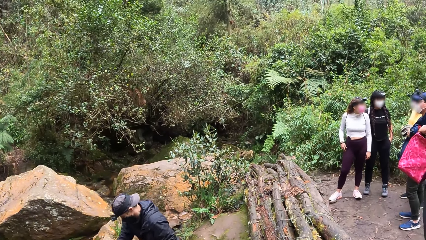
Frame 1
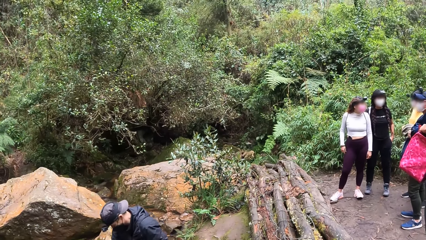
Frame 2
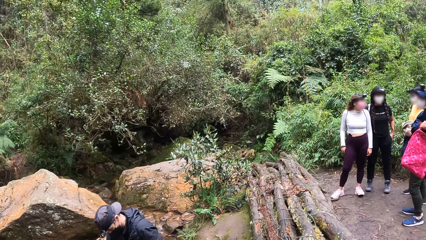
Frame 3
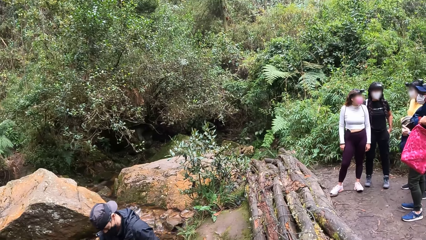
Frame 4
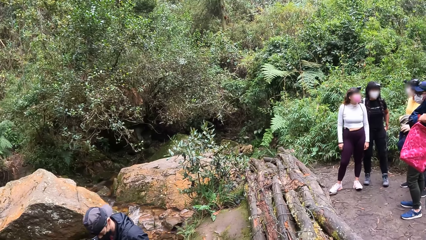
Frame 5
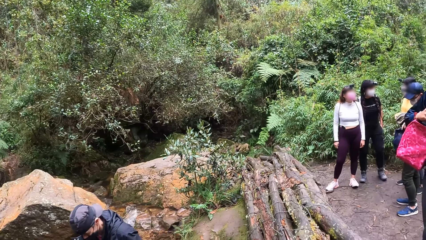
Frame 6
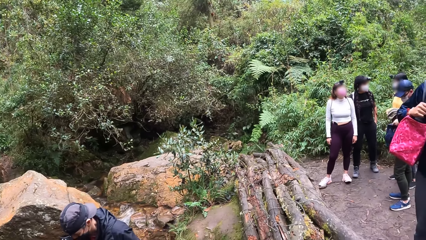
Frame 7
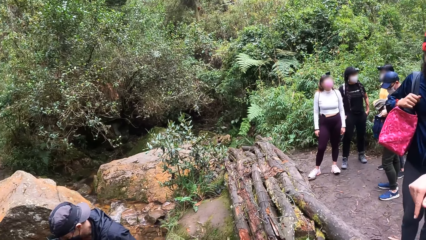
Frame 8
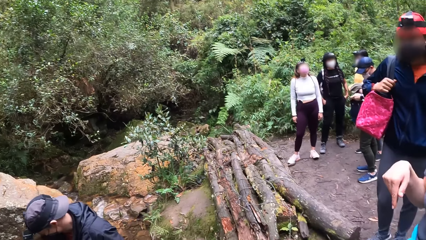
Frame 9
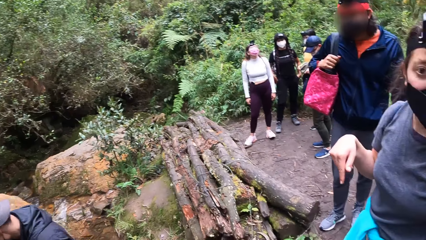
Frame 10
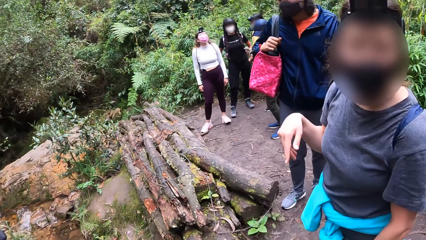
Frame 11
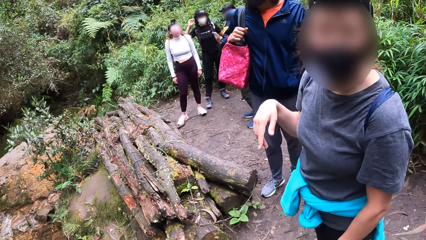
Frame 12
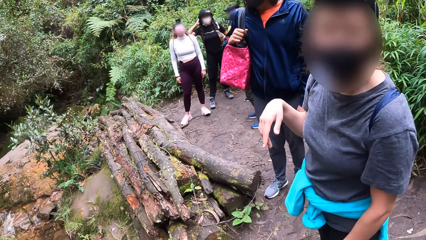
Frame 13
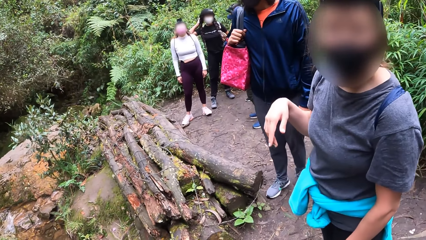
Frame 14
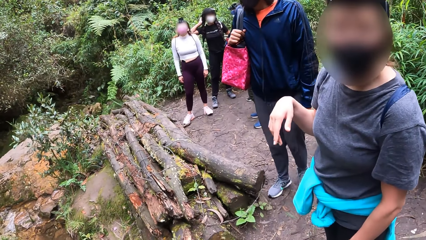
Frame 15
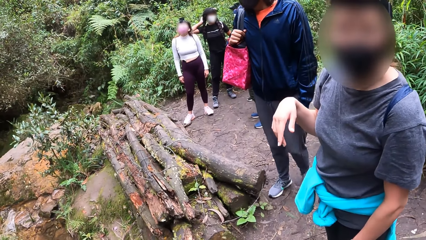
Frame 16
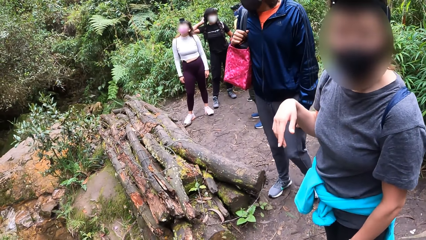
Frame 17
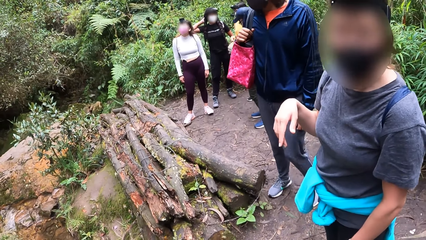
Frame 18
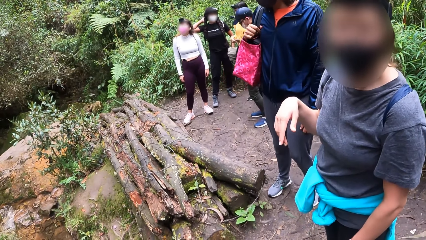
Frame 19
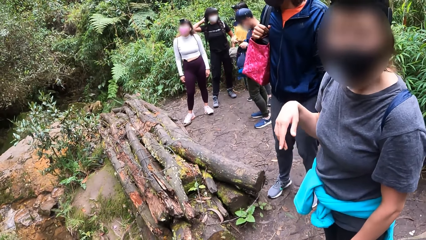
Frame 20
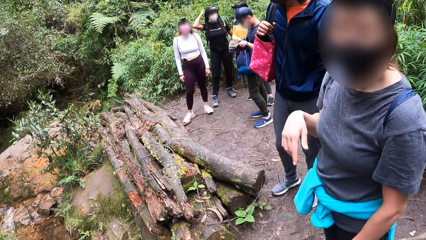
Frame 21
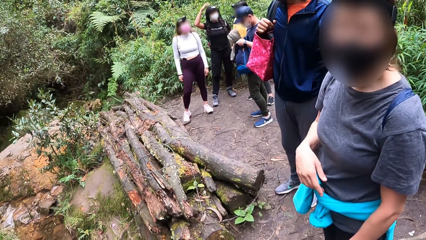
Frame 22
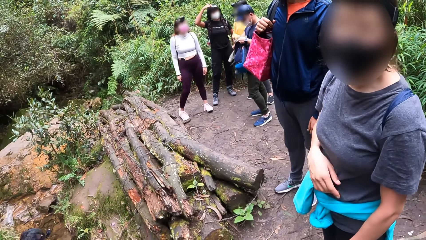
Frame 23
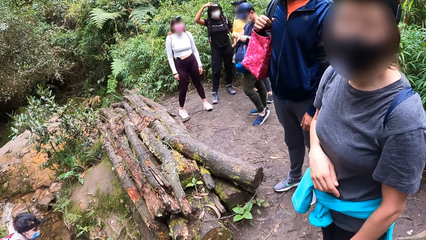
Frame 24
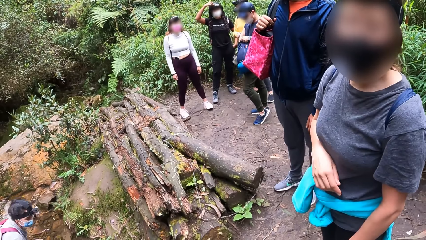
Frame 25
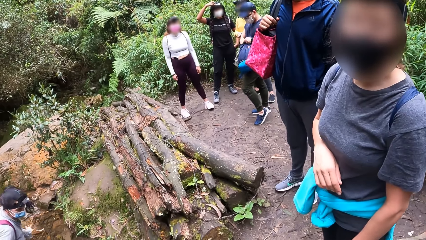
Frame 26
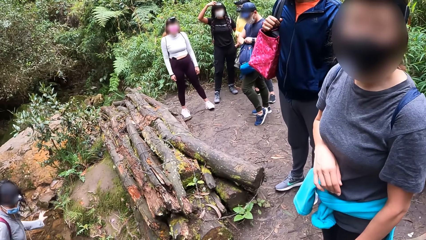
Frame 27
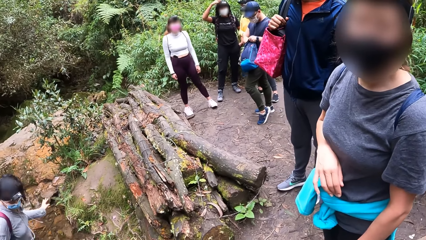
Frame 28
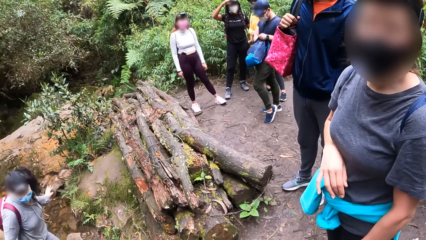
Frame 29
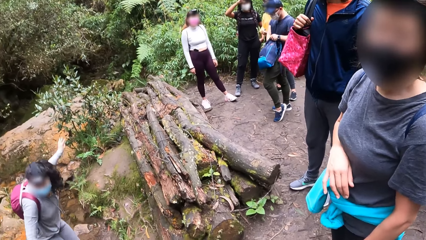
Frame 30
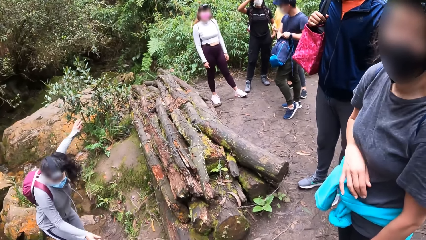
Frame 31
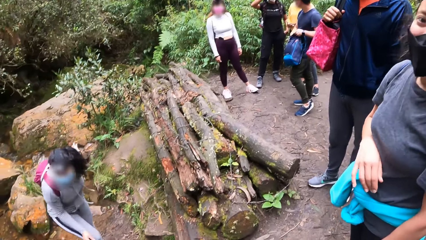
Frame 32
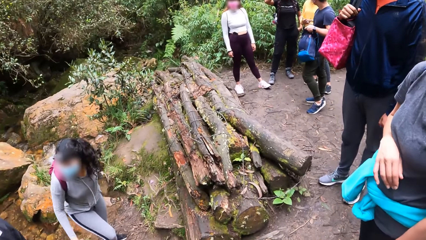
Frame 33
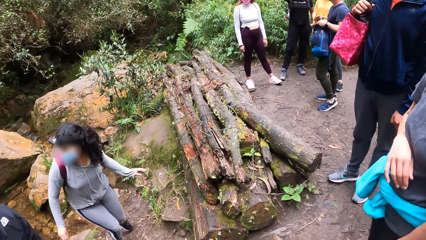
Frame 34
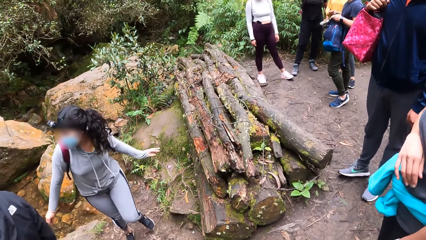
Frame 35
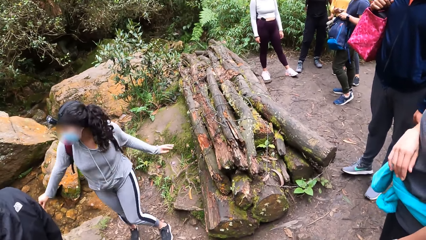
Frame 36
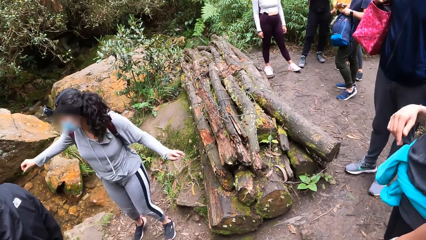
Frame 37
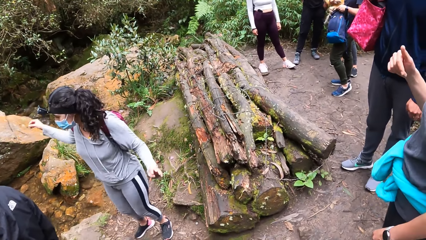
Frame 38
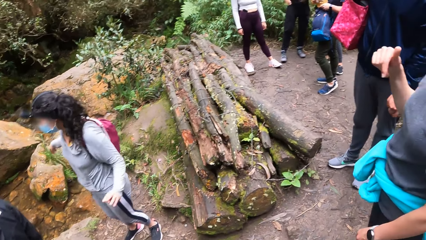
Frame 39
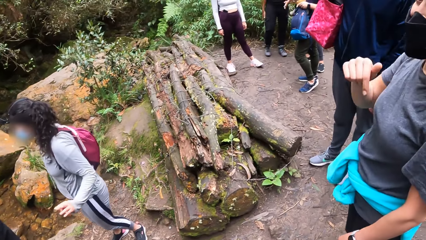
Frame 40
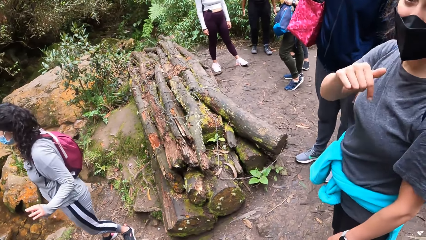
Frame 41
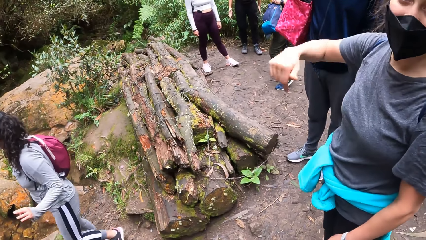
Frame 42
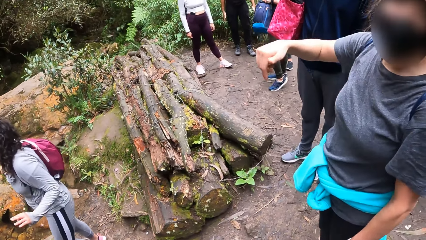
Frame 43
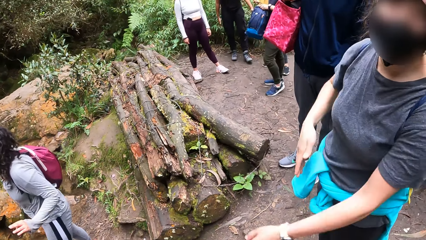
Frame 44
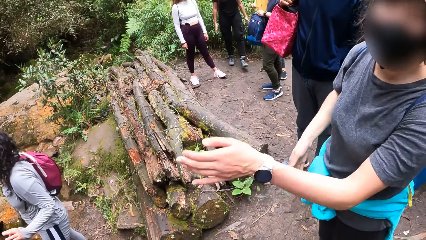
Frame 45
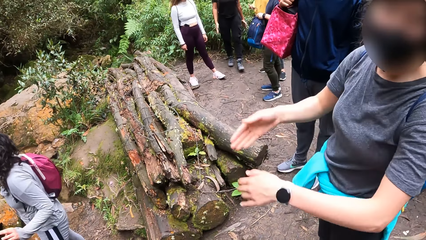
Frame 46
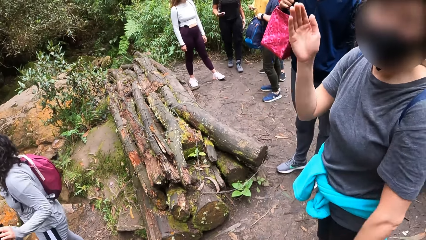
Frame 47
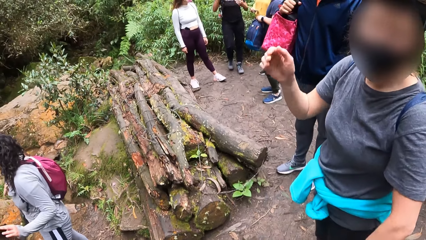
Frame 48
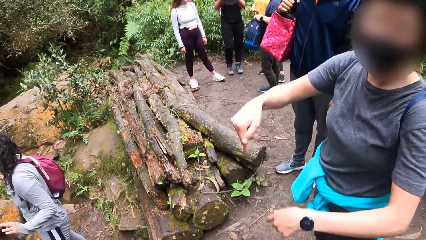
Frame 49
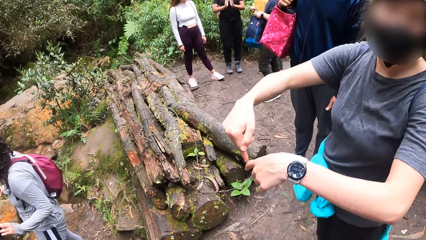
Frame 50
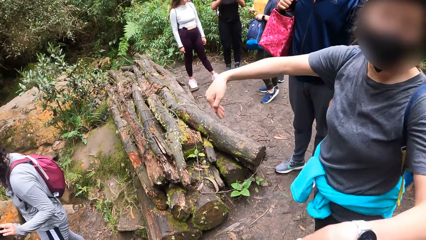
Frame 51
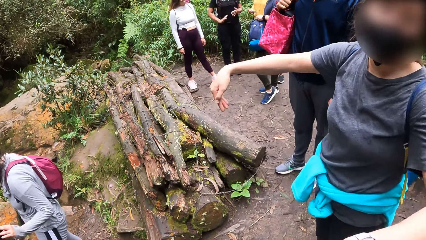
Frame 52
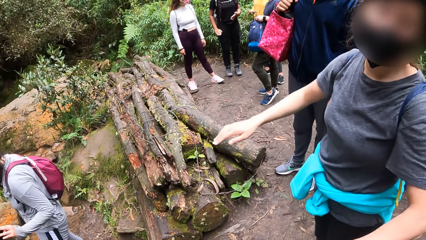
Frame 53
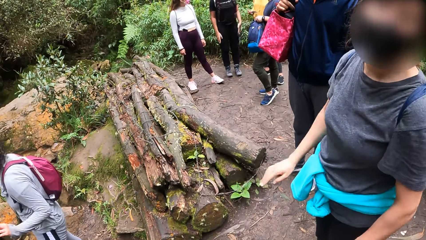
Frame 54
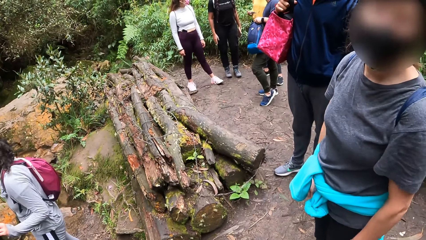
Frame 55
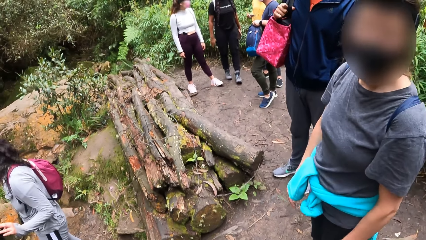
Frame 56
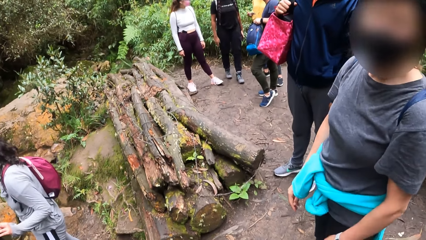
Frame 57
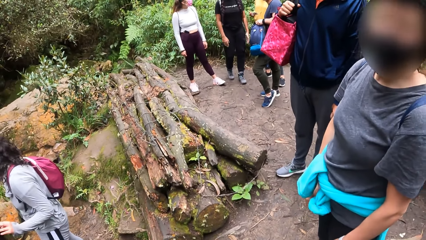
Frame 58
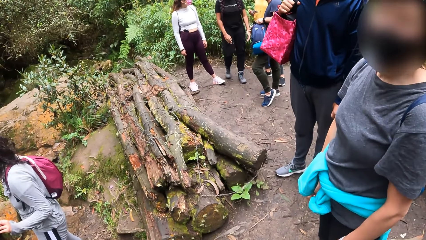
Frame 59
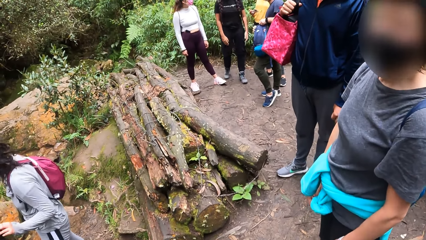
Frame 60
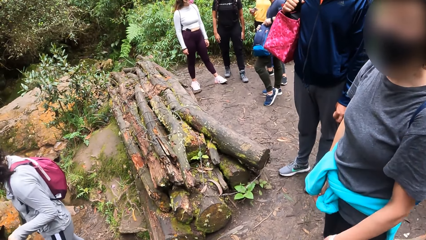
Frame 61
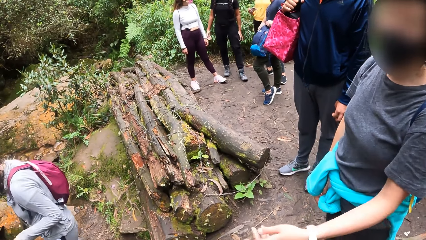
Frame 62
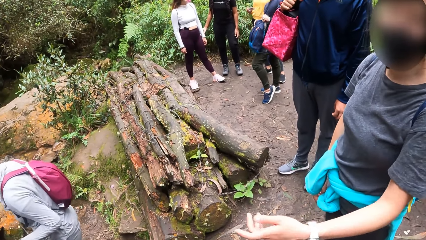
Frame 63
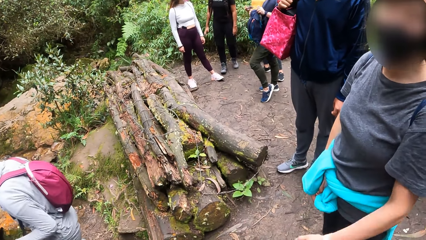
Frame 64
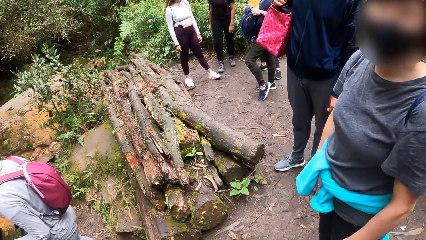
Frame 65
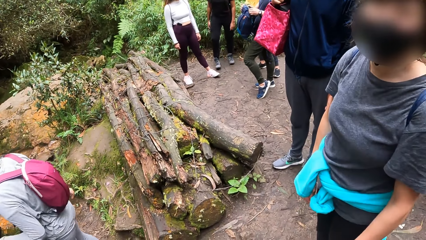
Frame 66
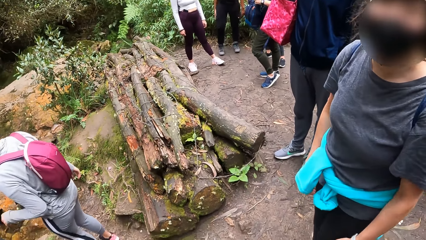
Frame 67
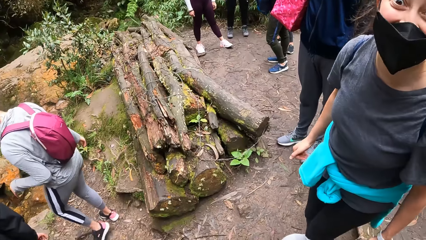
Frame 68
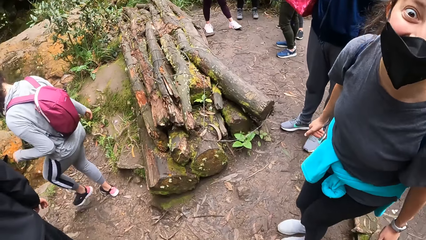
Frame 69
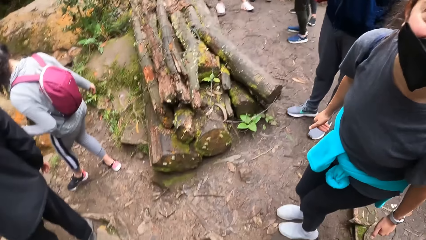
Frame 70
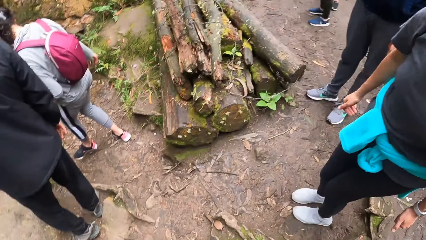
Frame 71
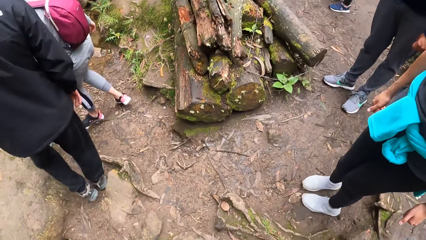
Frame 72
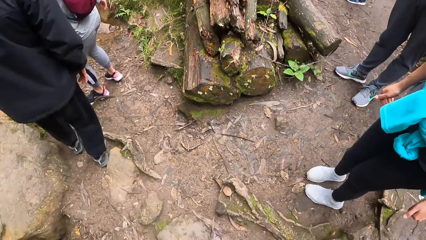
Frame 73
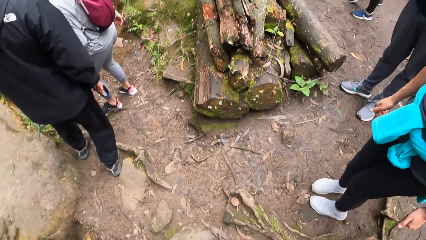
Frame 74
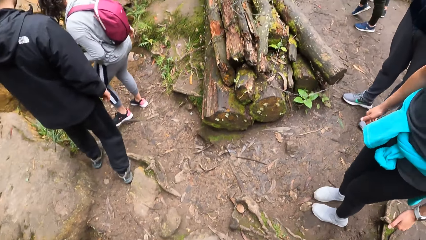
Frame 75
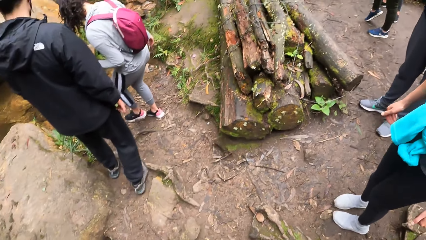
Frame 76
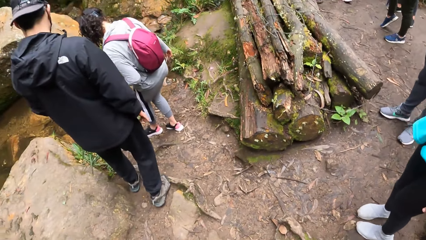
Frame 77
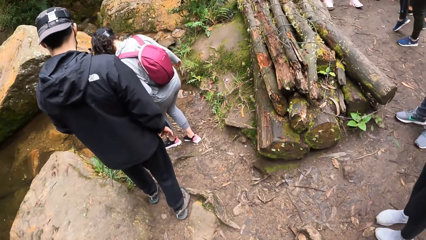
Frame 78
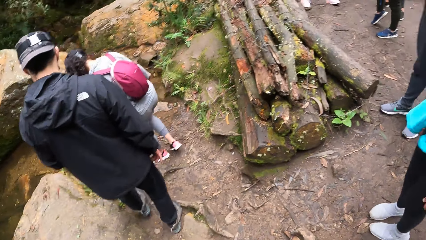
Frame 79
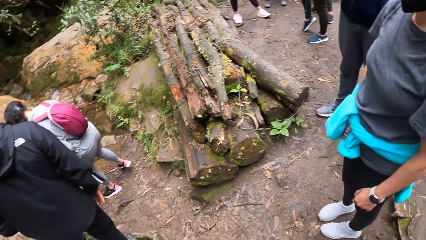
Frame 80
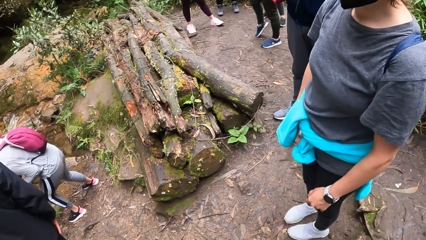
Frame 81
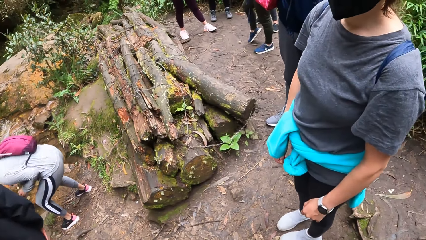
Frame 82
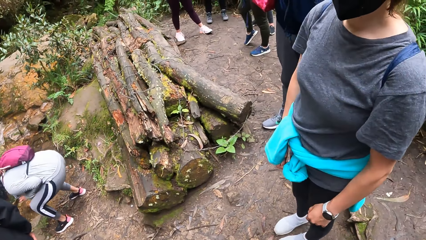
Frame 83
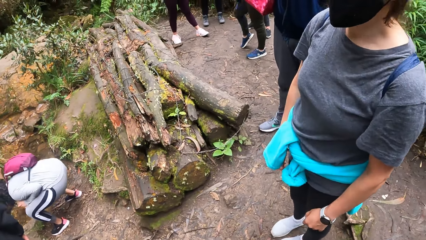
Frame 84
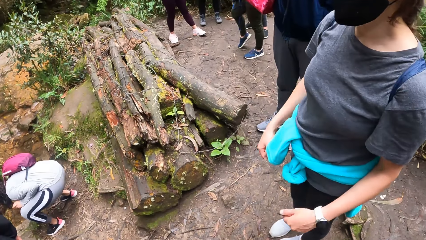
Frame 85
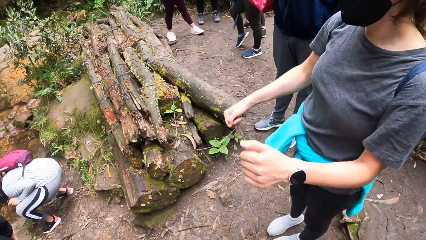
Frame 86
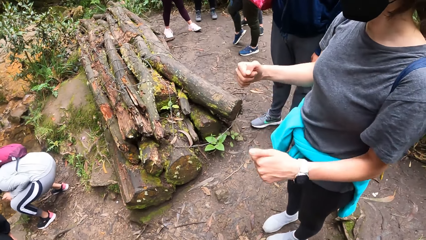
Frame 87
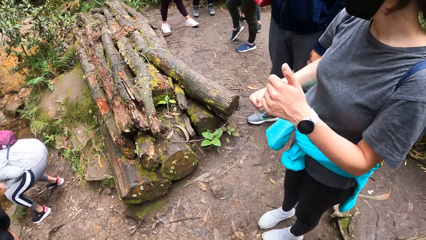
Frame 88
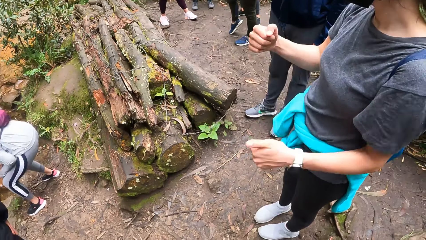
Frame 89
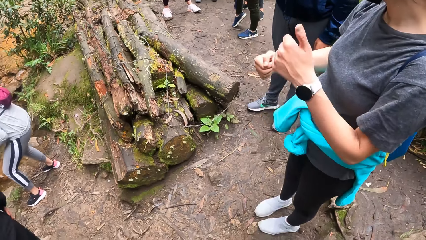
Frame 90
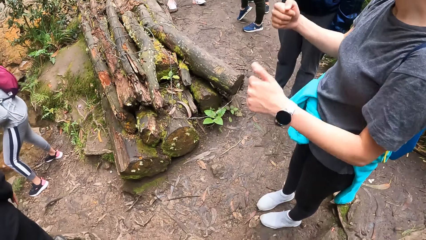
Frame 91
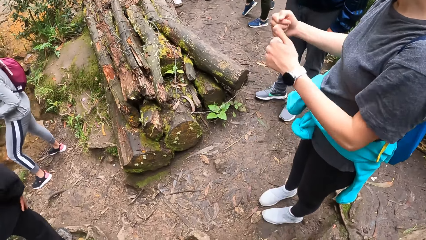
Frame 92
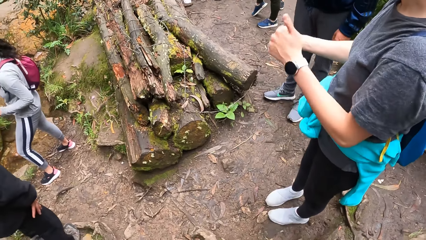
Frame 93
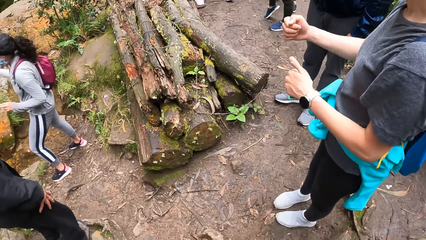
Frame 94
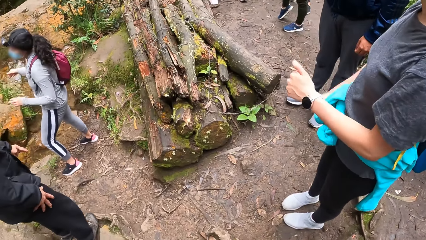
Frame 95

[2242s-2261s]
A group of people converses by the stream. The camera wearer looks at the friends. A man walks away from the stream. The camera wearer looks at a woman. Another woman stands from the stream and walks away from the stream. The other woman walks towards the camera wearer. The first woman gestures at the camera wearer and converses with the camera wearer. The camera wearer looks at the first woman. The other woman walks towards the stream. She takes water from the stream with her right hand. The first woman gestures at the camera wearer.
